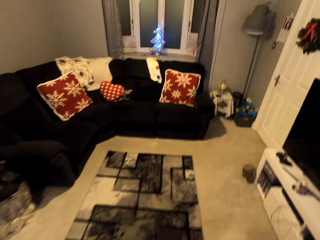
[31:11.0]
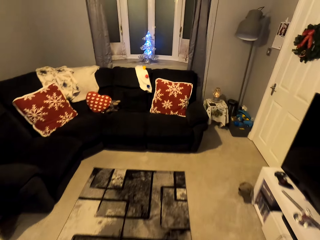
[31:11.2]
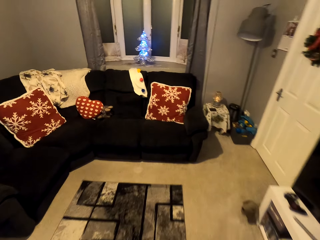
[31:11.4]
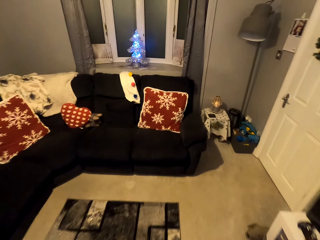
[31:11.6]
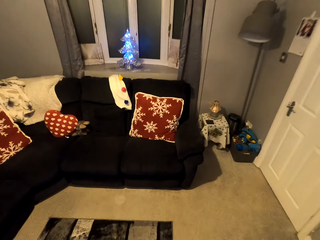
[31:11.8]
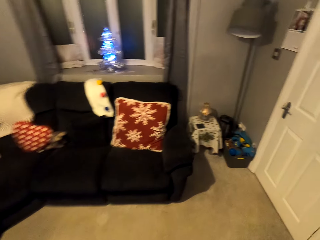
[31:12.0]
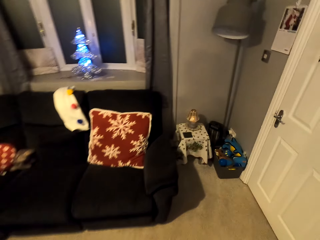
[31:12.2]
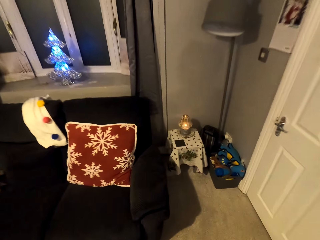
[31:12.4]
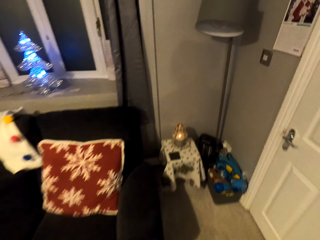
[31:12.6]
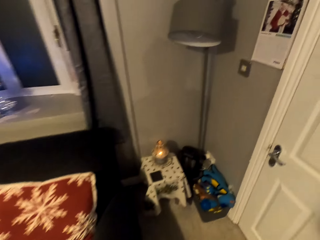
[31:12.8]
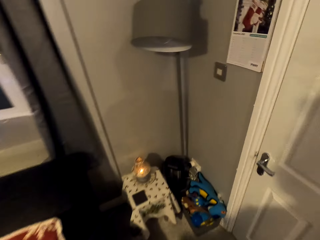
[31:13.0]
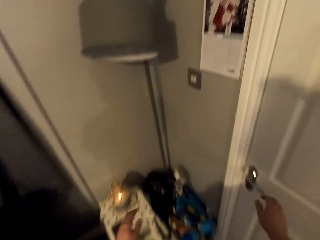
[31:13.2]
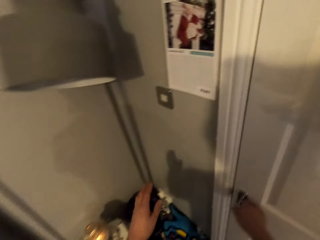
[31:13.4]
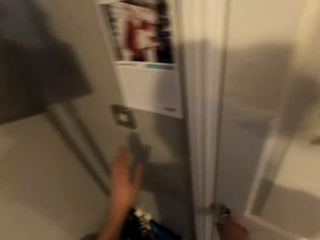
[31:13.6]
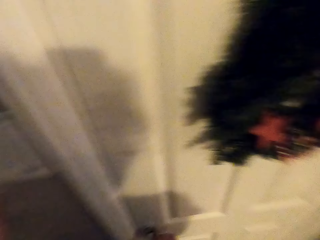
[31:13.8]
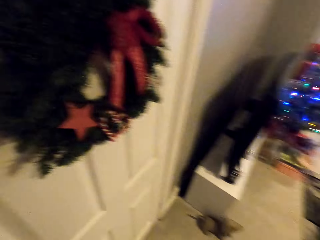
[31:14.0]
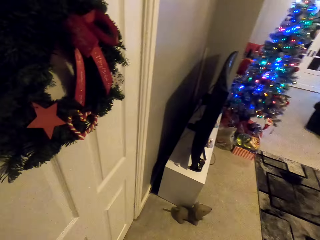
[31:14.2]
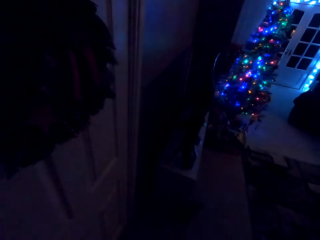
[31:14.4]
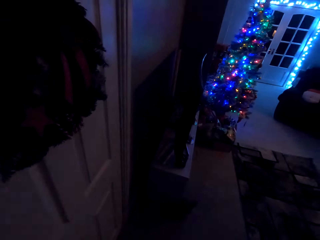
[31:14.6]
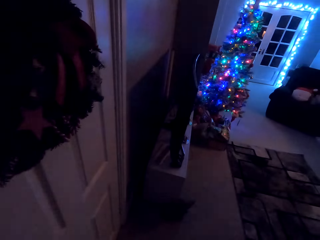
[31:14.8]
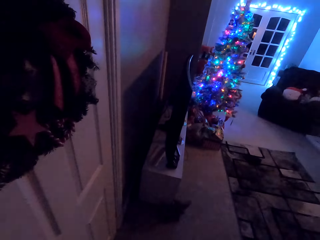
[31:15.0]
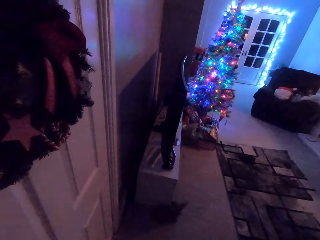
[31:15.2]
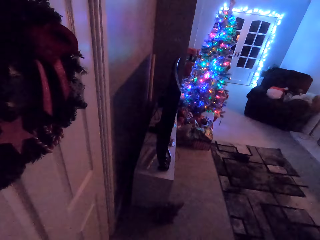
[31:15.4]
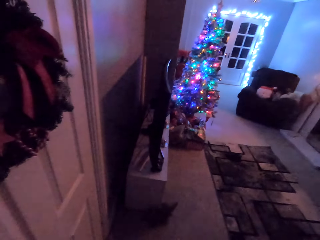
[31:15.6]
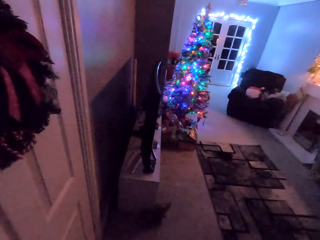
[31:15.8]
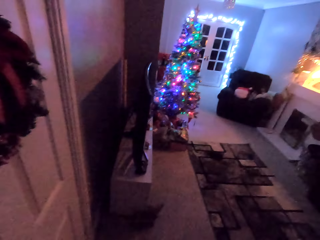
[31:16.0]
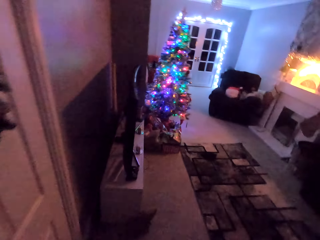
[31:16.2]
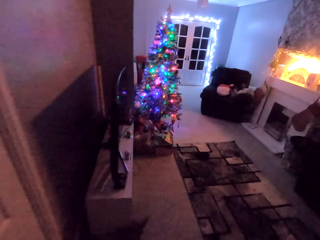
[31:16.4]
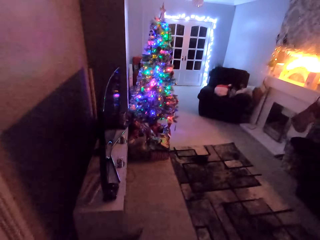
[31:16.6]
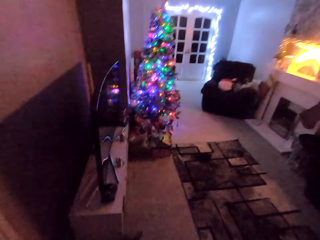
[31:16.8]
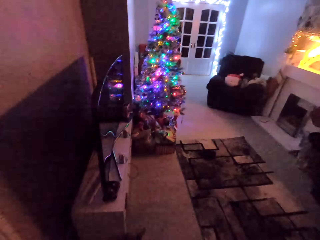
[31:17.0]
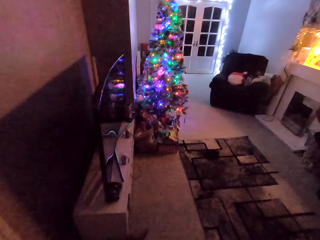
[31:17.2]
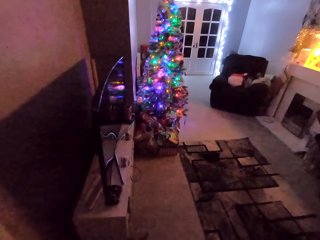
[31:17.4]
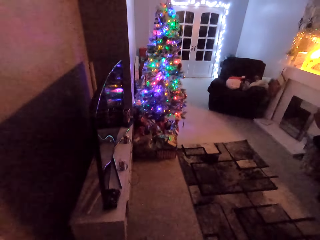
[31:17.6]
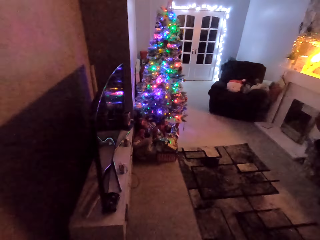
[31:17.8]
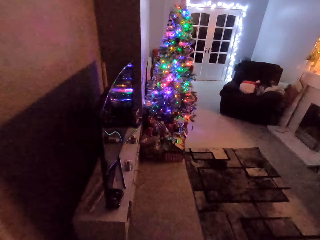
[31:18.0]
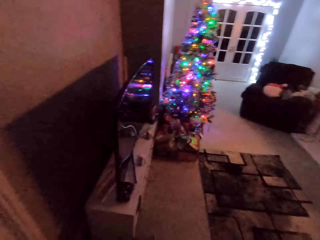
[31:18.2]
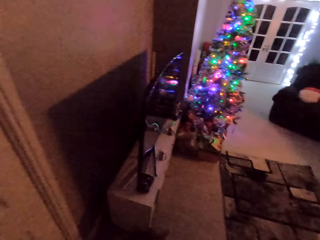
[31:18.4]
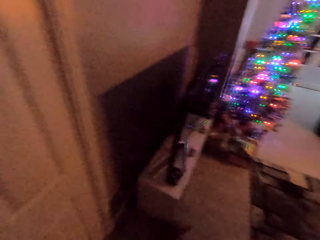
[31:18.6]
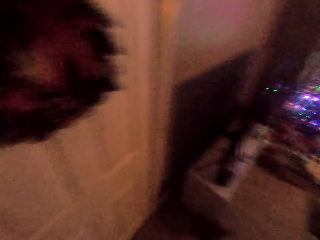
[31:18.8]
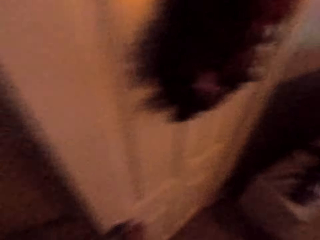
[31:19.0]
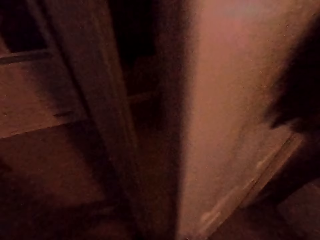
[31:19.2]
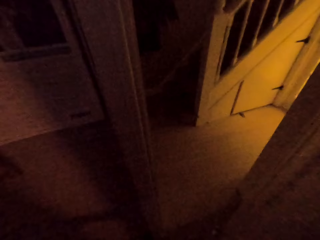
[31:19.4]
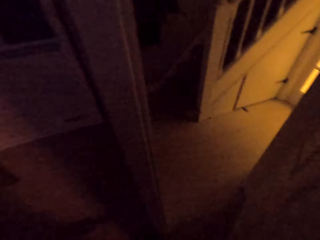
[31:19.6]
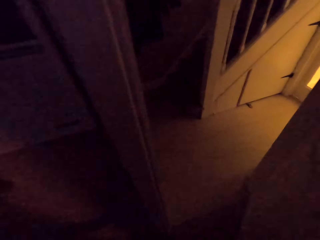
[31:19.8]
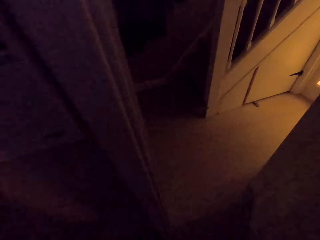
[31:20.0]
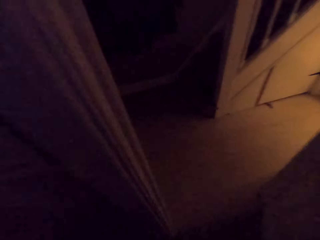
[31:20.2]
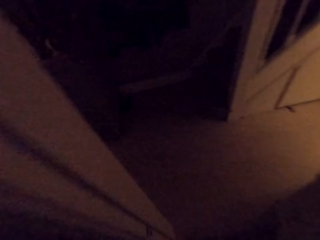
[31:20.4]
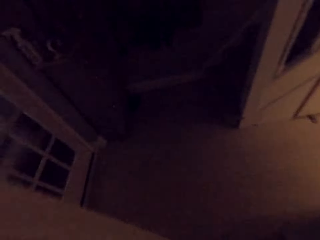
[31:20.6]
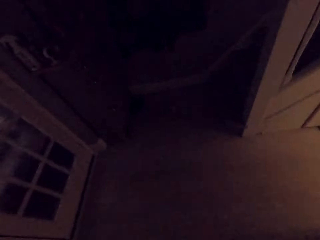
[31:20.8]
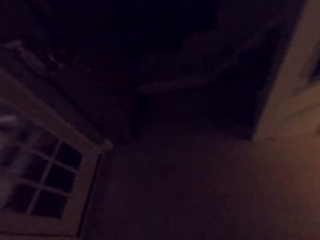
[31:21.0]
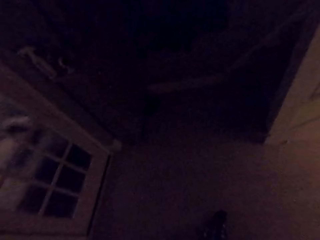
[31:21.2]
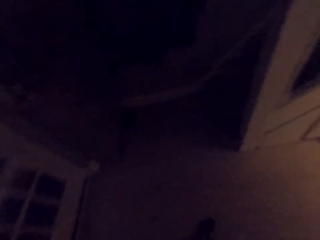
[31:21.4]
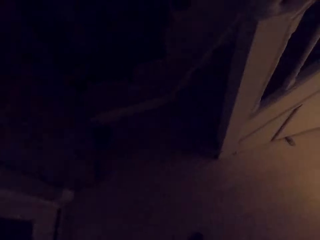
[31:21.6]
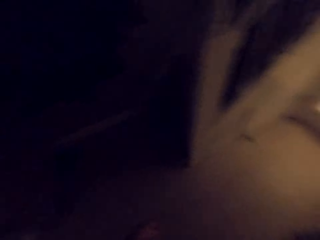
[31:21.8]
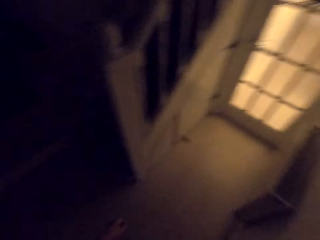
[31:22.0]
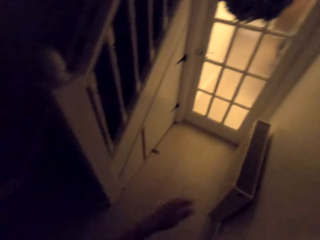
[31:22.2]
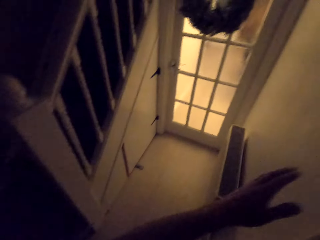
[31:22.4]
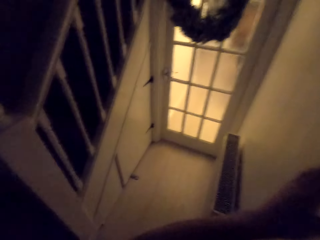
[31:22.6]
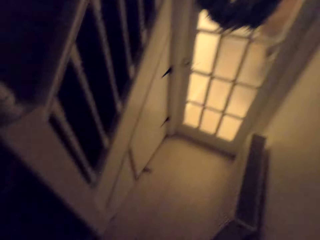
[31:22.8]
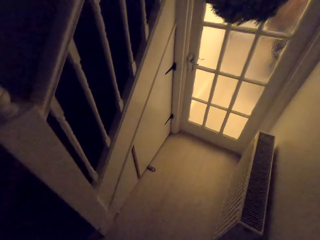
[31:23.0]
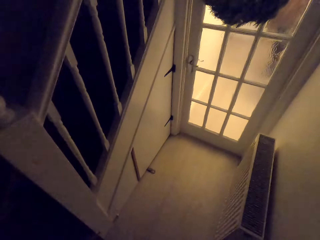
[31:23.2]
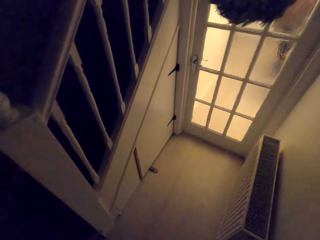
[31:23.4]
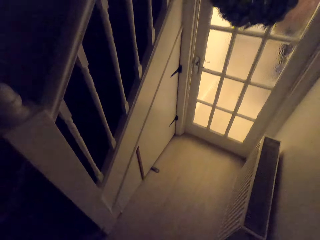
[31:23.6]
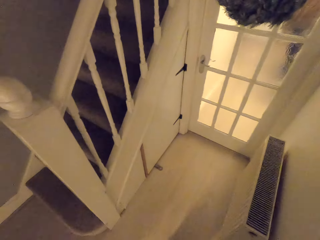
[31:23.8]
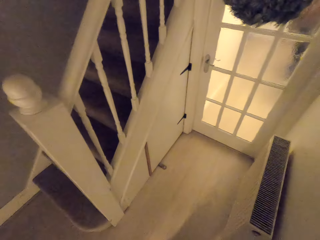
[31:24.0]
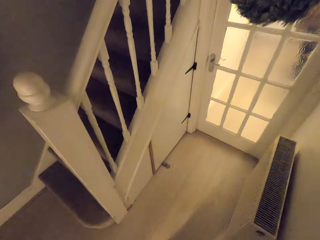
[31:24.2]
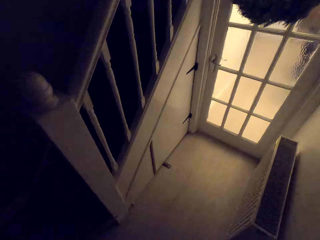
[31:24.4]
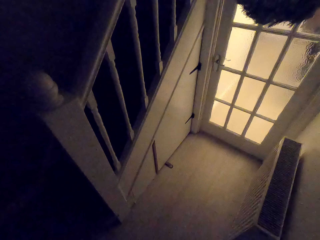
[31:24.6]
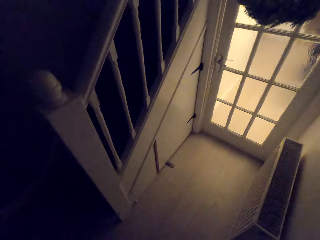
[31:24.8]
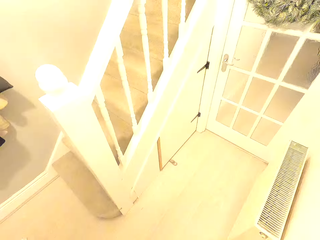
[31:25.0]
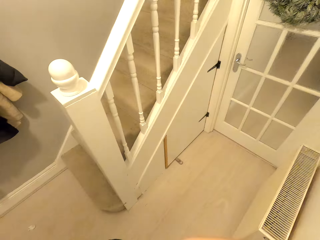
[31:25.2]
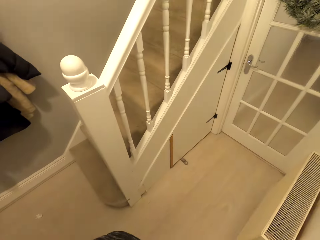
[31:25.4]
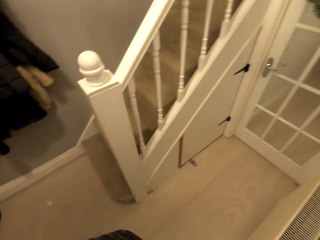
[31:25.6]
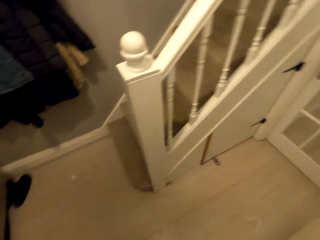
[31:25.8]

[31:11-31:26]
The camera wearer turns off the lights. They open the door. They turn on the light.

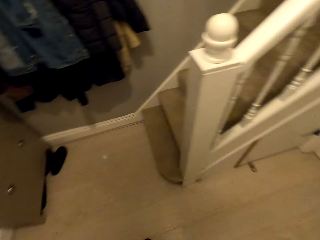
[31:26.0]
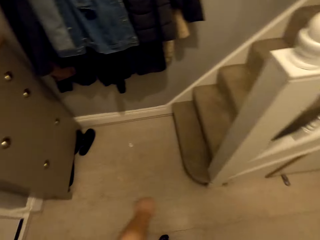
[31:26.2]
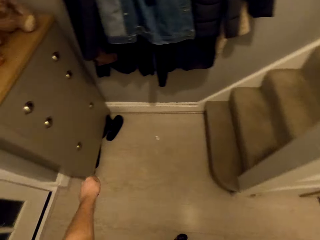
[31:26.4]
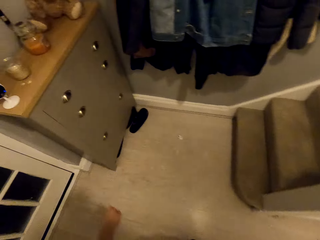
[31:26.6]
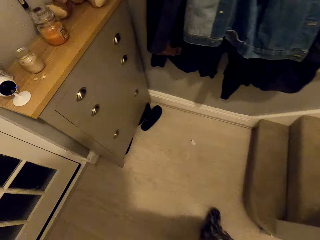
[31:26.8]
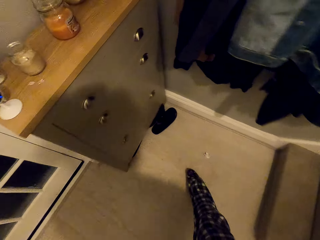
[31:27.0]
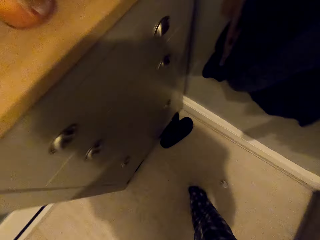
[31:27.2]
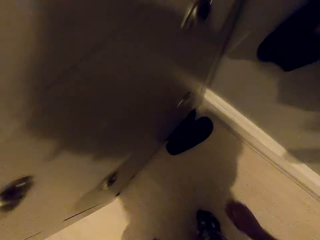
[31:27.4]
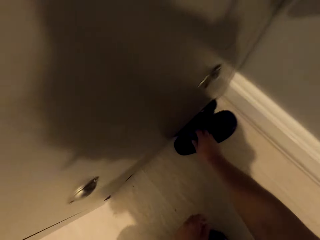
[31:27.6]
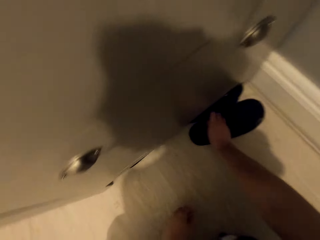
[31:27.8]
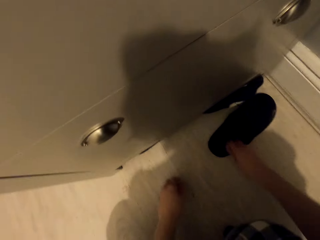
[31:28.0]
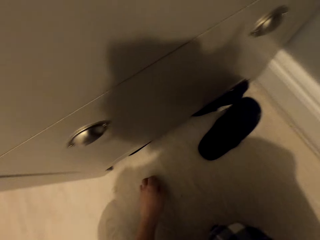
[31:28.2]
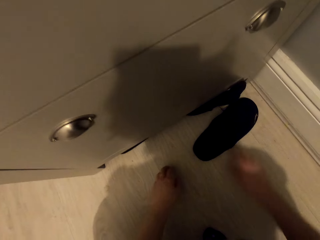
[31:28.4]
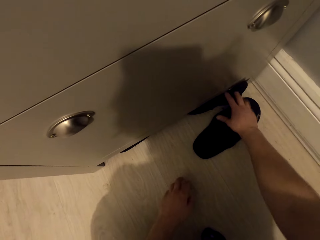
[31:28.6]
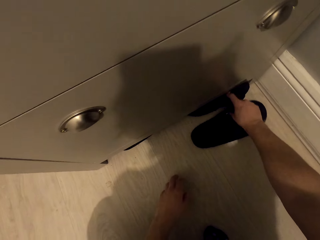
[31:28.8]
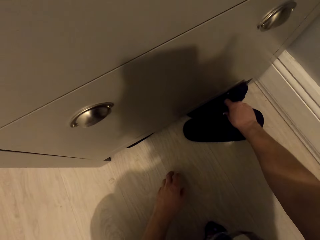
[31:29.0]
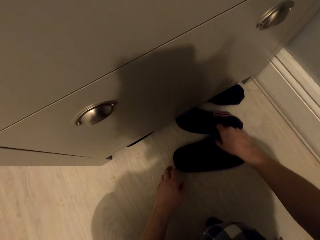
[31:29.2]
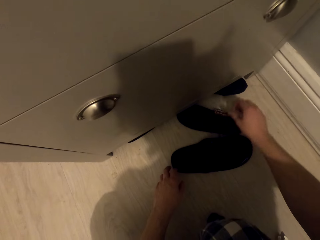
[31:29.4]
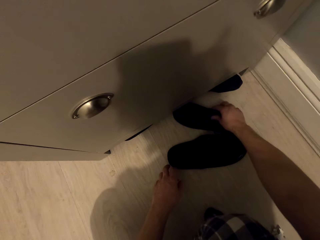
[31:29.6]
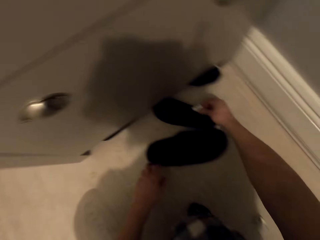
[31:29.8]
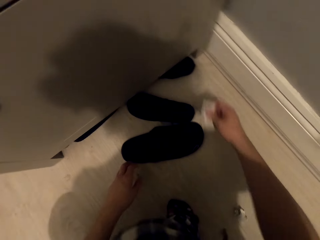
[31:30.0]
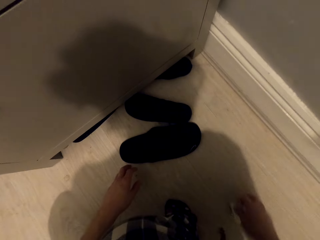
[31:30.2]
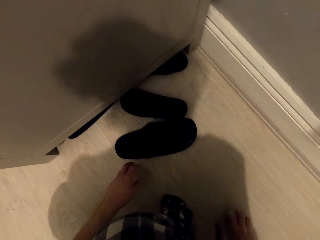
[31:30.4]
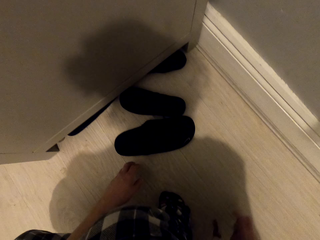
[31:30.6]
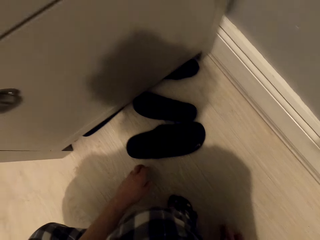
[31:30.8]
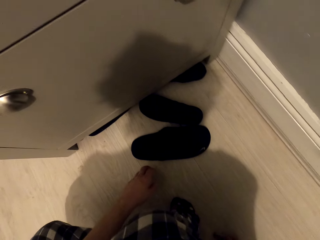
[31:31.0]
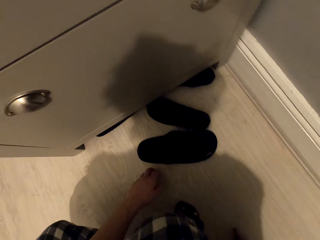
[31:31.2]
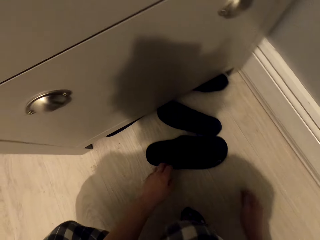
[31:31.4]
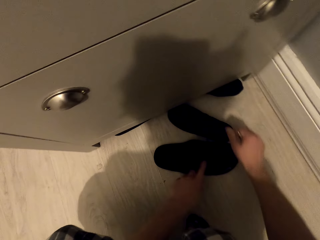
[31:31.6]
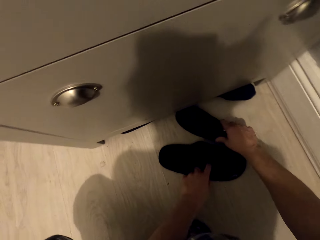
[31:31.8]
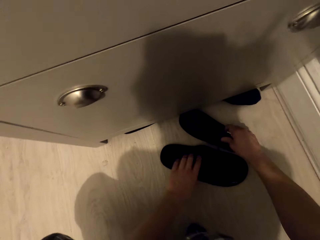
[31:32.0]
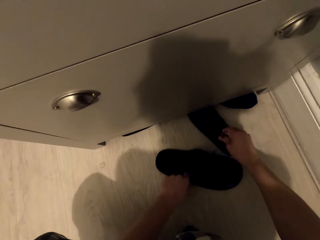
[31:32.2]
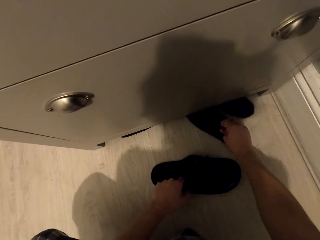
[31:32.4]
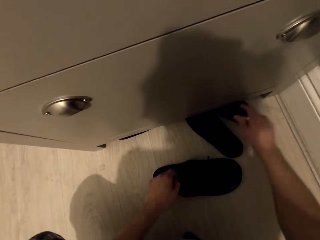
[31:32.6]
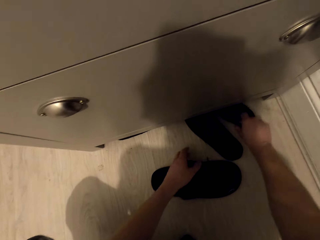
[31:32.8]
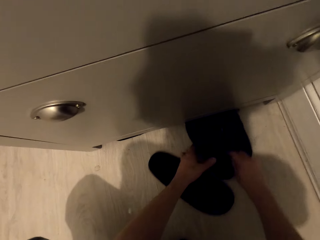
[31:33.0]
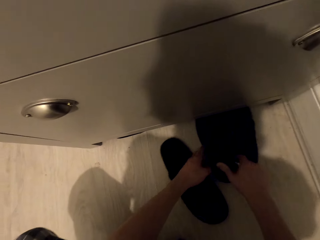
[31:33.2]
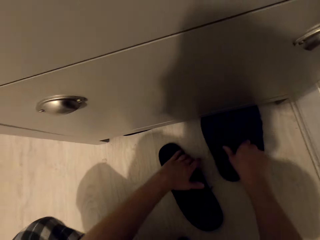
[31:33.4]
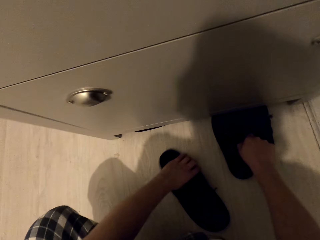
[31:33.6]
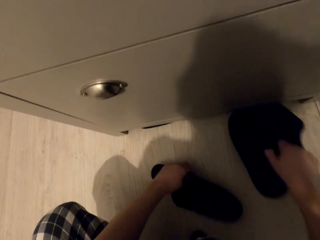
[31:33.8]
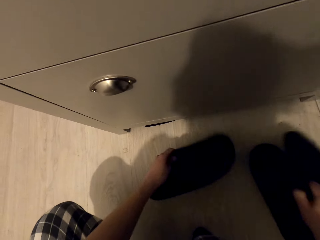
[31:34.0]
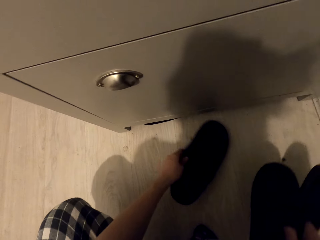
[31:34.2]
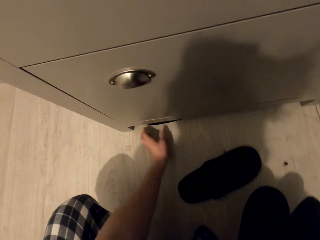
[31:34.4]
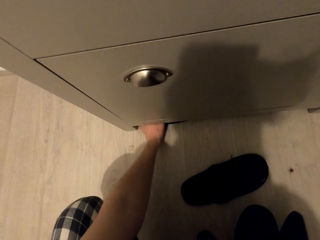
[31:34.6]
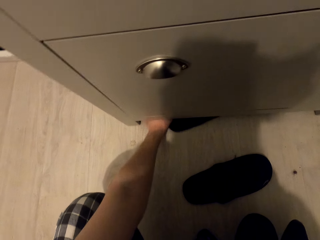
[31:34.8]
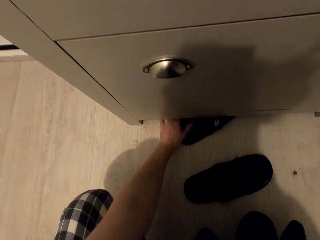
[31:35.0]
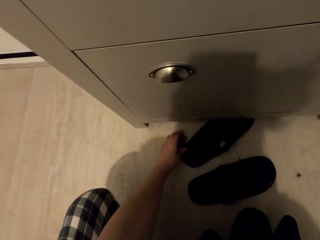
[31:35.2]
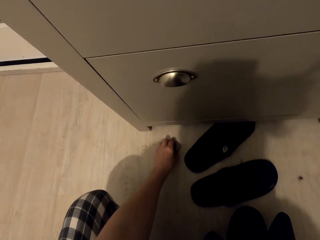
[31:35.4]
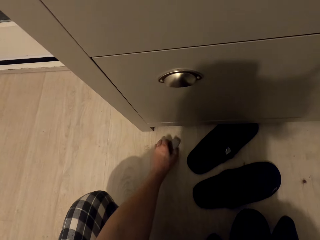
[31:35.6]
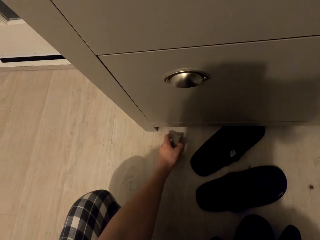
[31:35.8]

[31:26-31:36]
The camera wearer pulls slippers below the cabinet. He picks up a paper below the storage cabinet. He pulls his hand backwards. He holds the slippers. He pulls the slippers below the cabinet again. He holds the slippers again.
